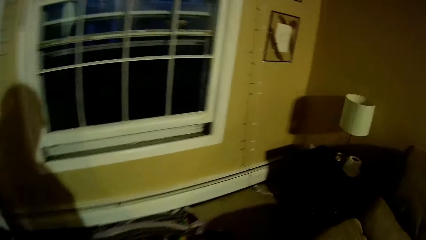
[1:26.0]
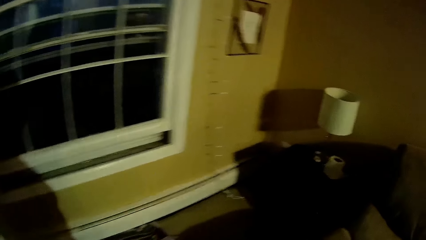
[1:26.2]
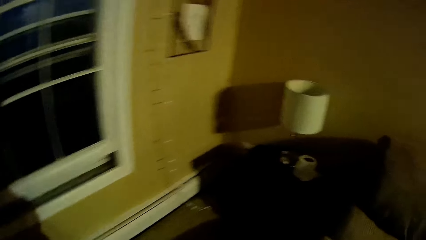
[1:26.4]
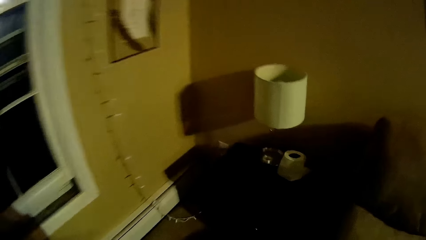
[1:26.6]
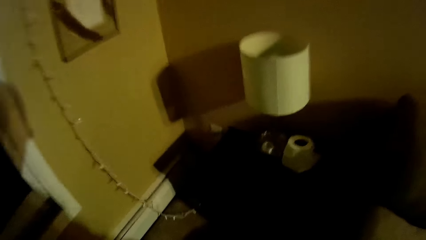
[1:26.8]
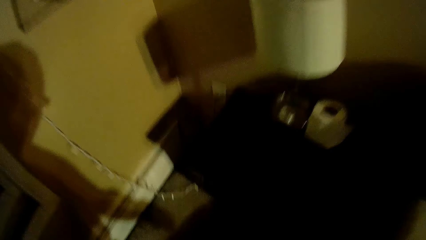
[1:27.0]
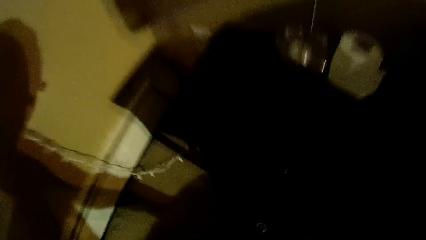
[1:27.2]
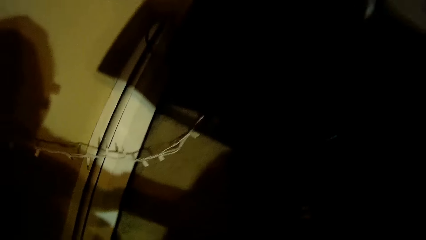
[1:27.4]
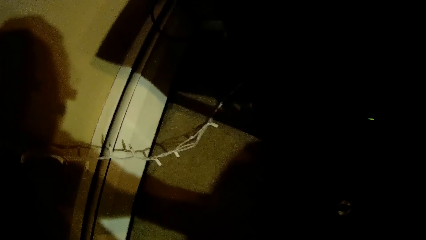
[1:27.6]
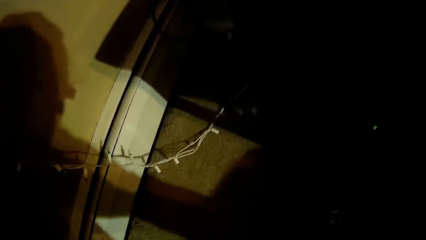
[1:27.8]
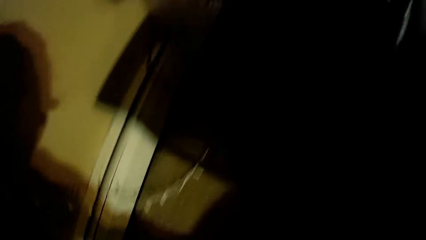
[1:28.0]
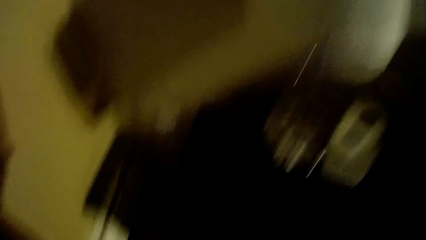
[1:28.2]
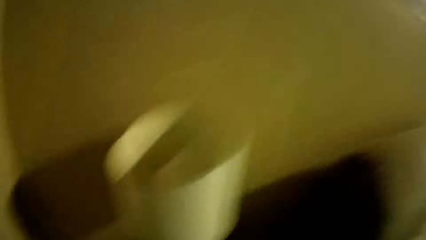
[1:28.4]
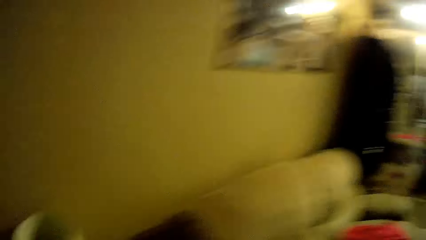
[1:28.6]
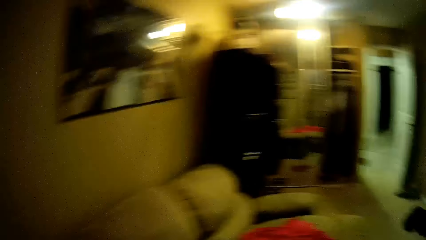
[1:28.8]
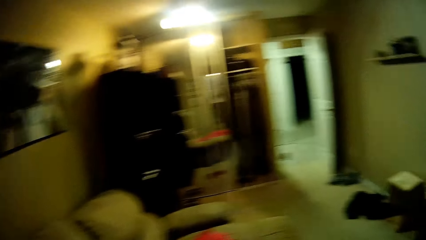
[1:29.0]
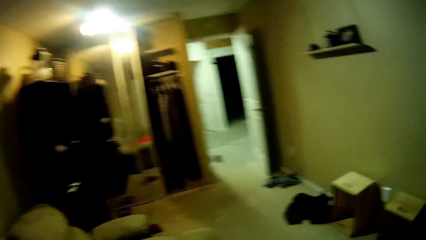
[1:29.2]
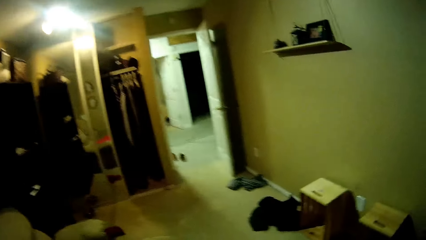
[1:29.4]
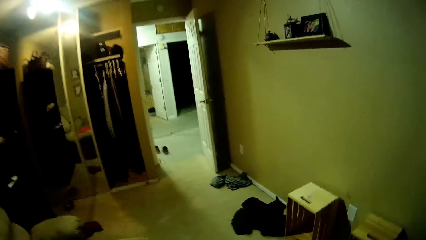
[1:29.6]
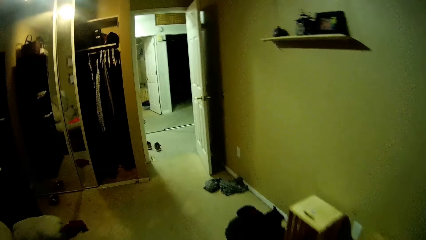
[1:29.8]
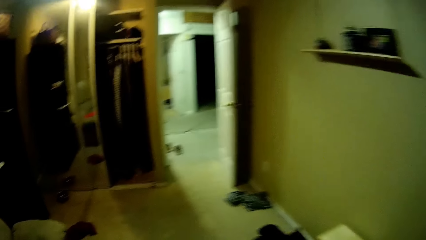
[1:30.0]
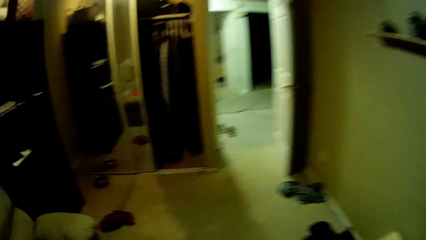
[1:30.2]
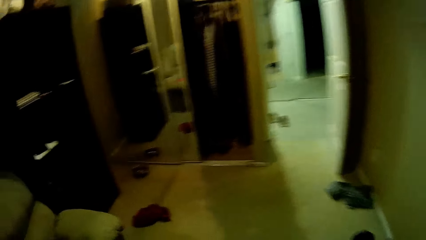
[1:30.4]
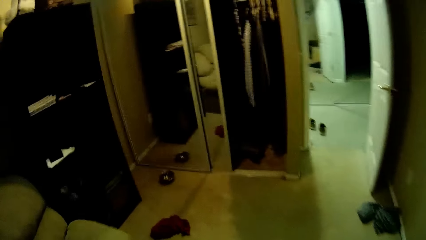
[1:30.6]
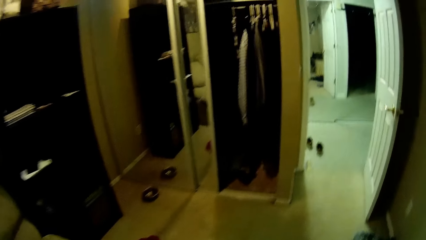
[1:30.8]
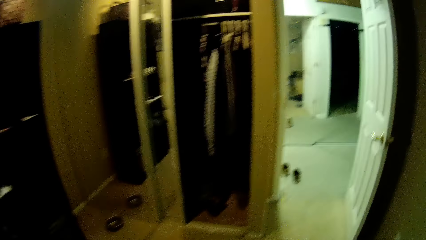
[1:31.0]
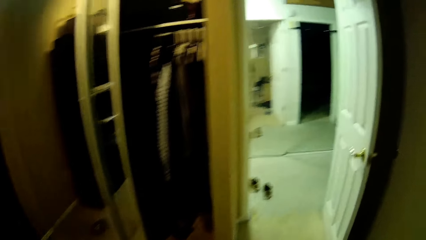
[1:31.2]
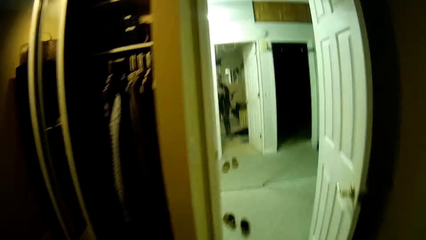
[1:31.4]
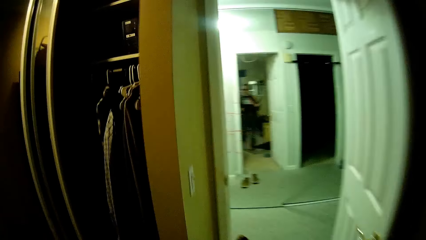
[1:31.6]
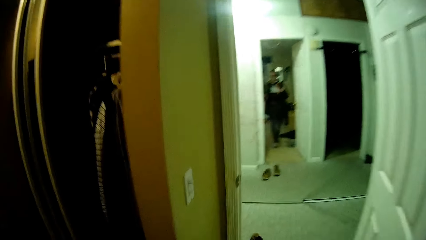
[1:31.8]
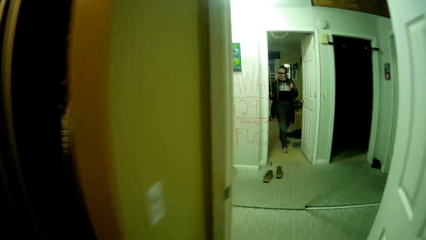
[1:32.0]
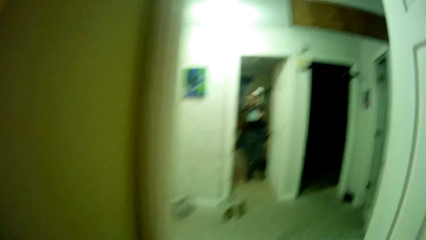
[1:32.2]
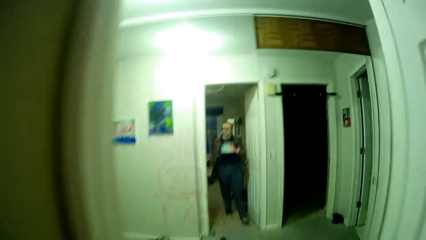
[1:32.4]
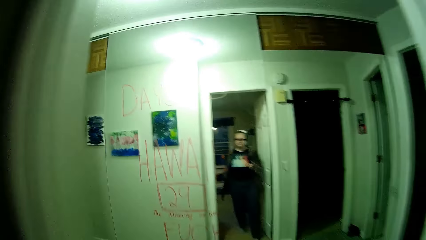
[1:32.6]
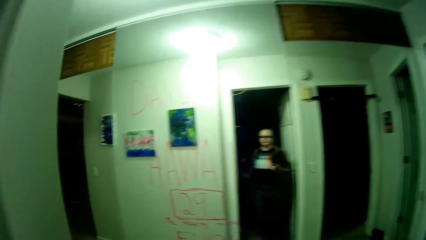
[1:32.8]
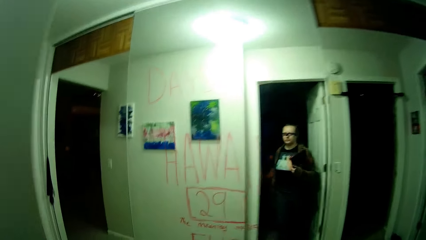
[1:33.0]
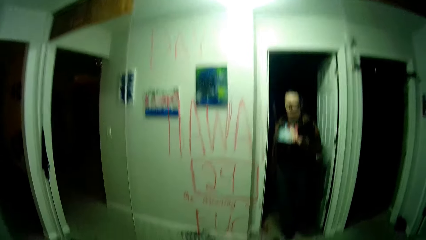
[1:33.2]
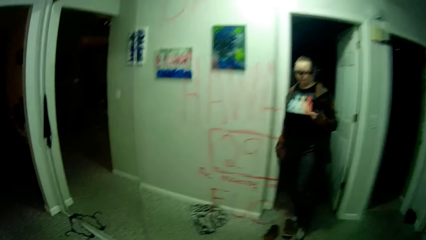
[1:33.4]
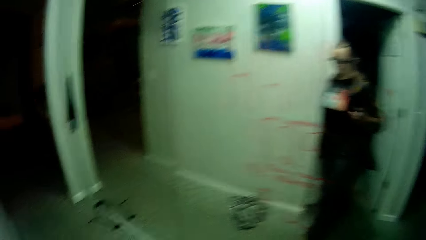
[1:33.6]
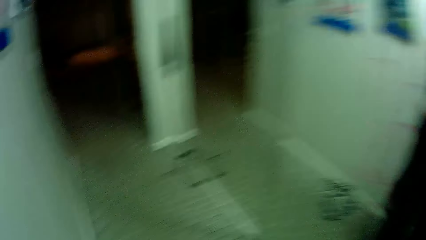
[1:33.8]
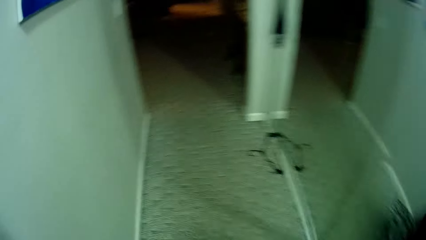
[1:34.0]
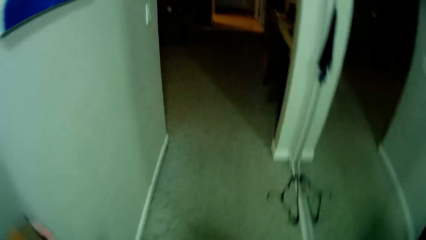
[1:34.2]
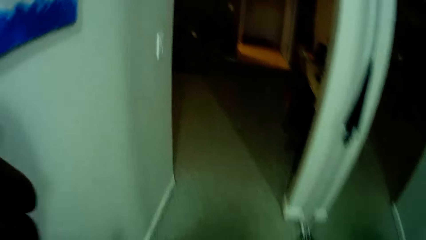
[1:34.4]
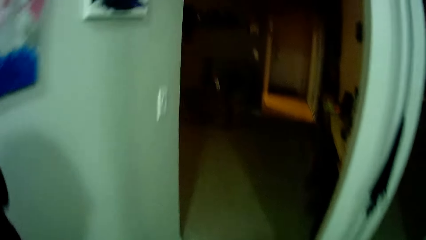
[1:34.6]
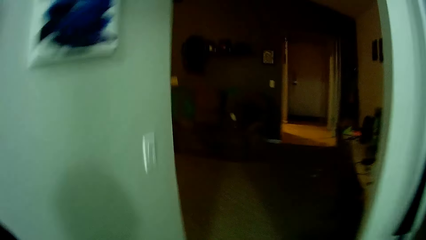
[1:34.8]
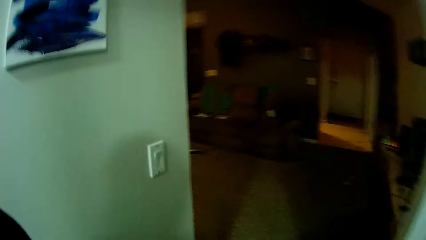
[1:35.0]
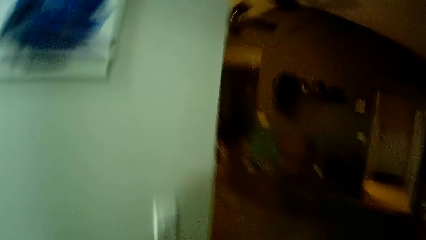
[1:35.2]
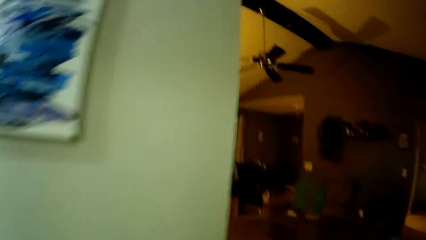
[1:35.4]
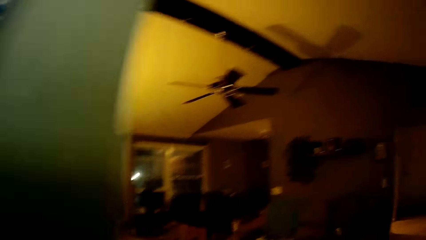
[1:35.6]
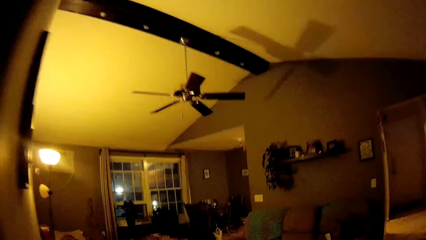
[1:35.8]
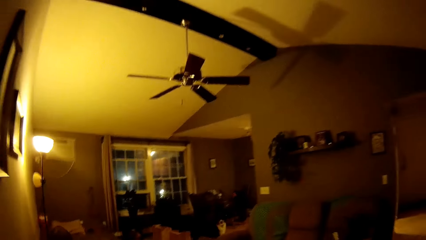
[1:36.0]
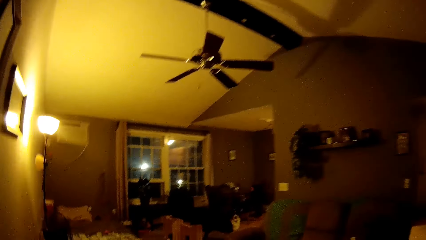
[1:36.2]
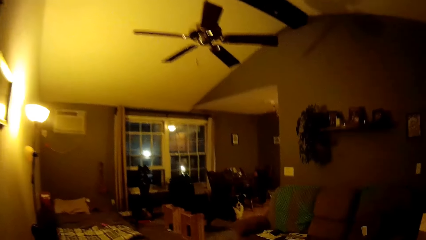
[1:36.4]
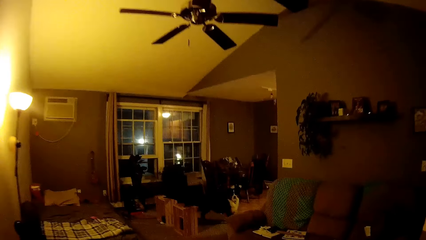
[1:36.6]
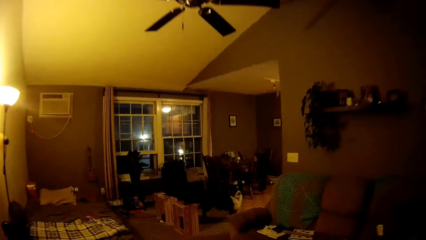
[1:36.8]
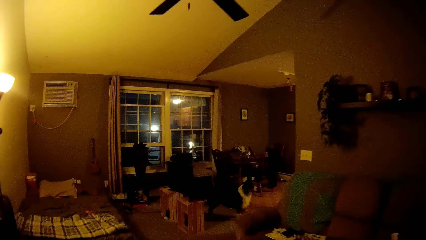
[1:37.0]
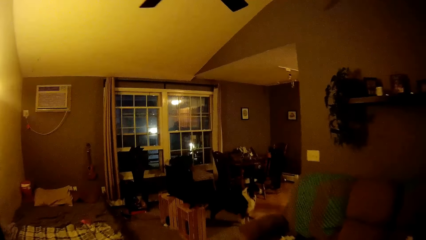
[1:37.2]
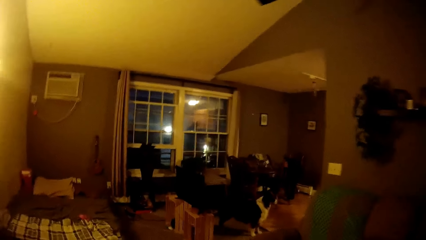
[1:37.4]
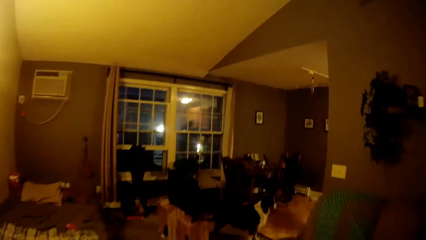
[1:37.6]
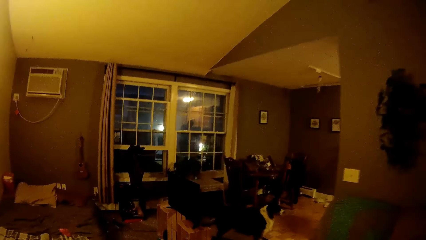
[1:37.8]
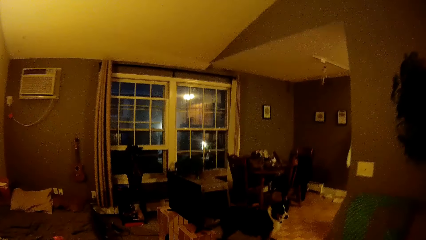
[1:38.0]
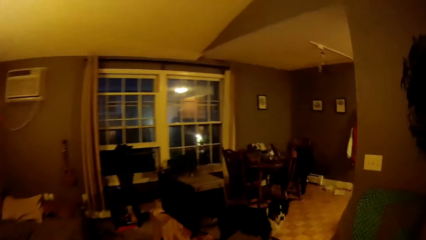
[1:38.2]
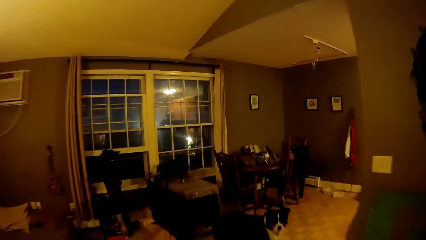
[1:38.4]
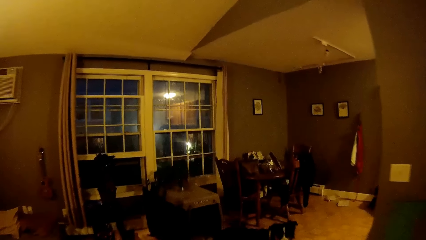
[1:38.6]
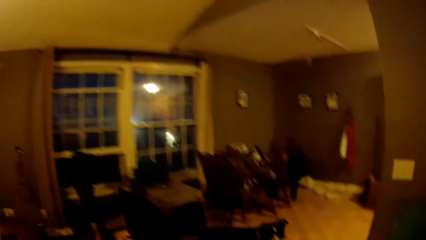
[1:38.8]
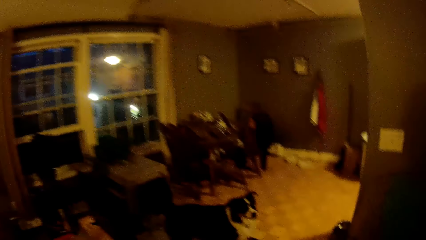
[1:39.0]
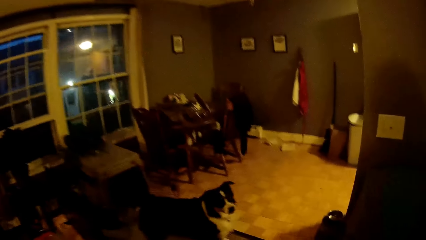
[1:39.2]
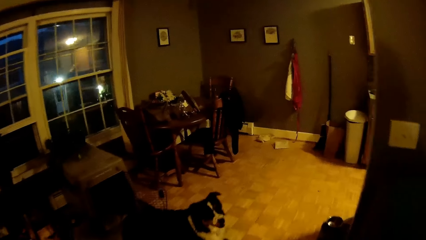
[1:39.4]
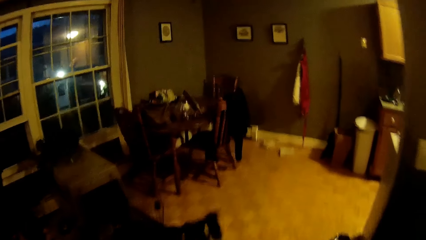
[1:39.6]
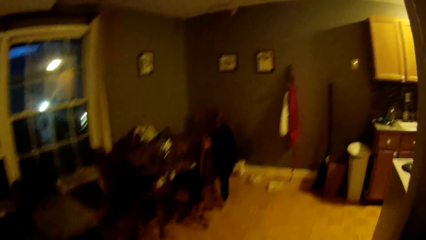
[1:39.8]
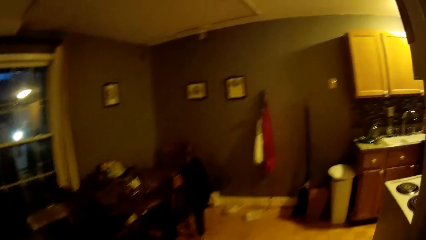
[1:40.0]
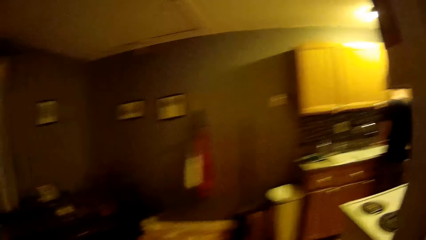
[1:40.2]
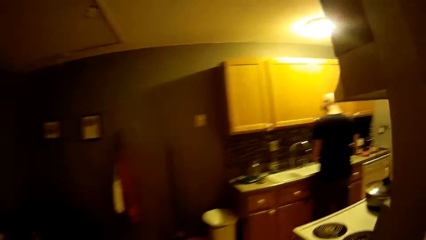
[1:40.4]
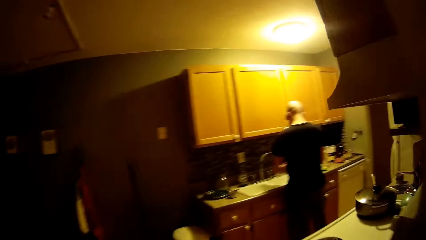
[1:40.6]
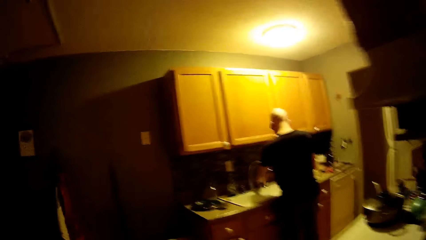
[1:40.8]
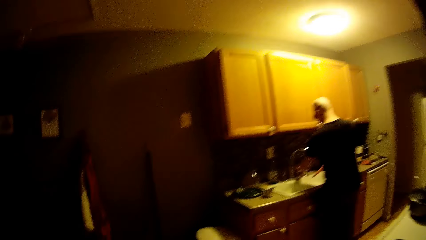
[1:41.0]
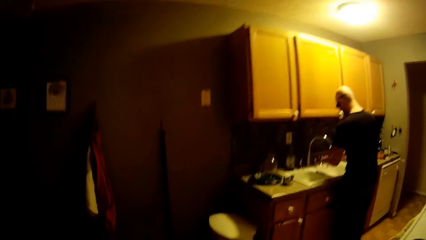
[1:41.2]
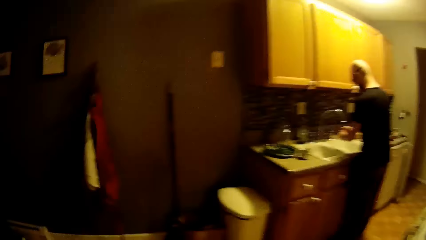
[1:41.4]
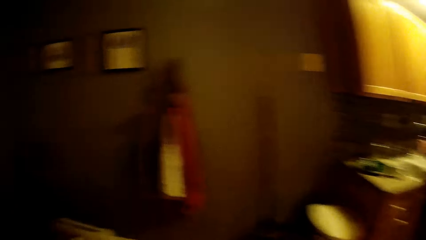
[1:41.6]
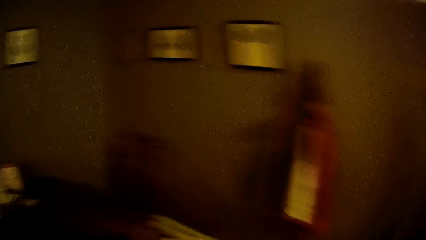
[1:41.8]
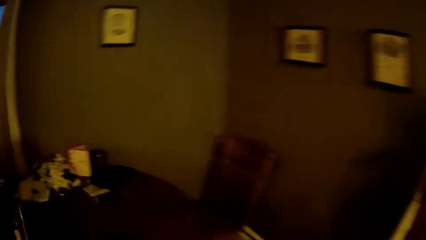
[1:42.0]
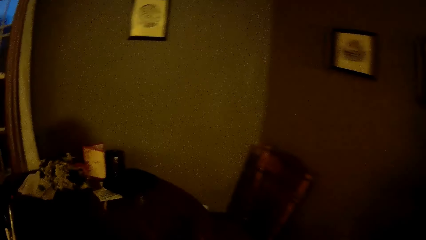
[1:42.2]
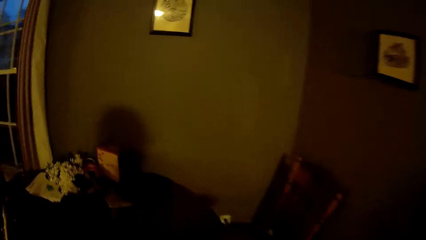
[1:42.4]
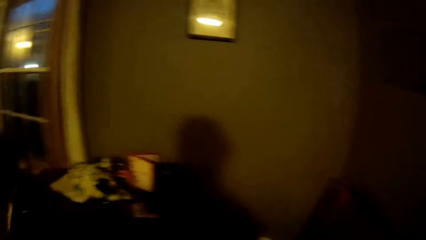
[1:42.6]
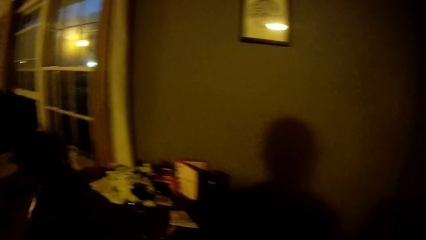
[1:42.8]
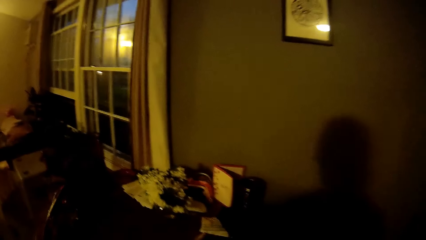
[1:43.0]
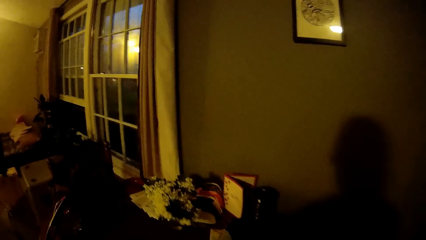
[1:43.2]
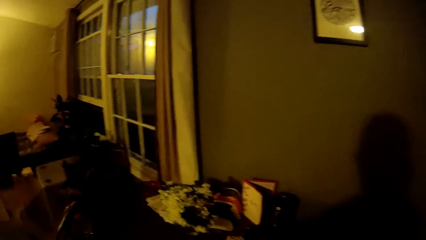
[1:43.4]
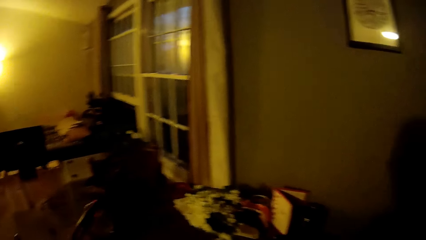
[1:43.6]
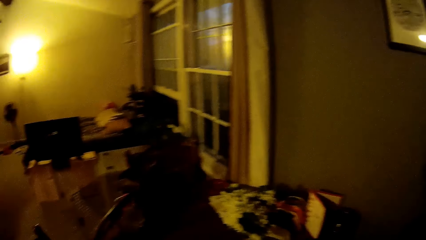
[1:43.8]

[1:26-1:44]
The camera wearer picks up something from the floor. They walk out of the bedroom. They turn off the light switch. They turn off the light switch again. They walk into the sitting room. They look at a man. The man washes a carrot. The man washes his hands with water from the tap.
